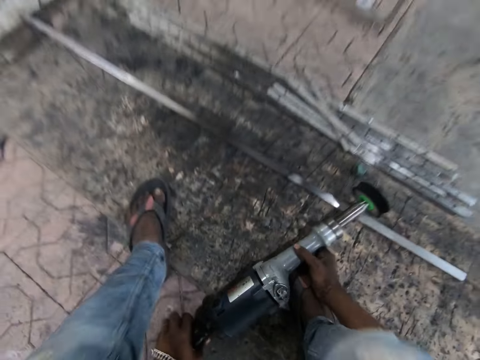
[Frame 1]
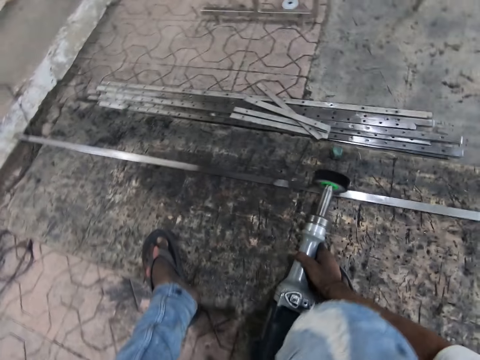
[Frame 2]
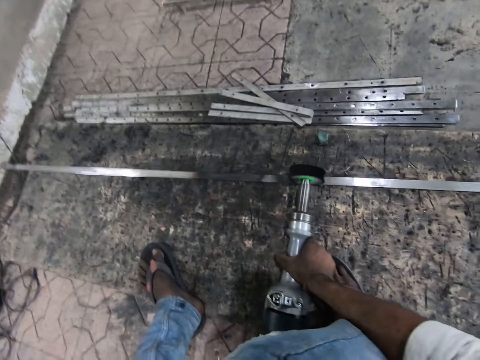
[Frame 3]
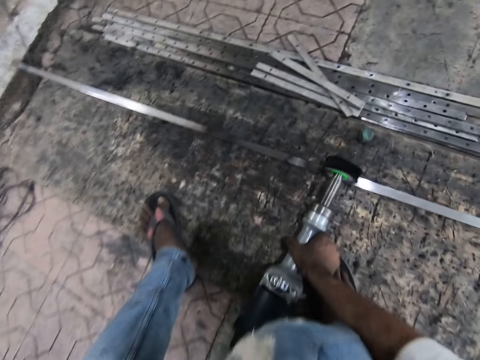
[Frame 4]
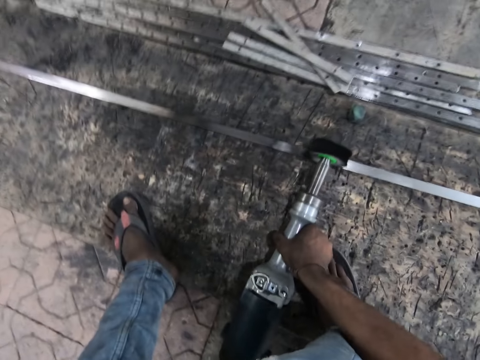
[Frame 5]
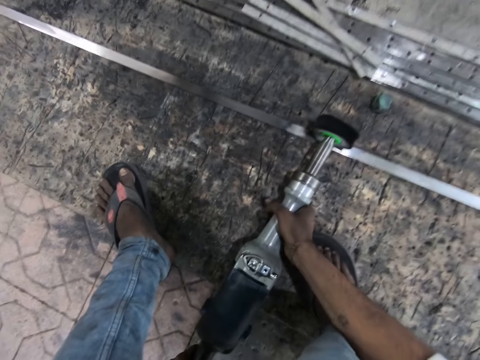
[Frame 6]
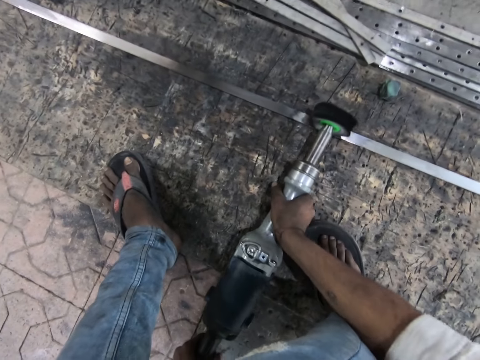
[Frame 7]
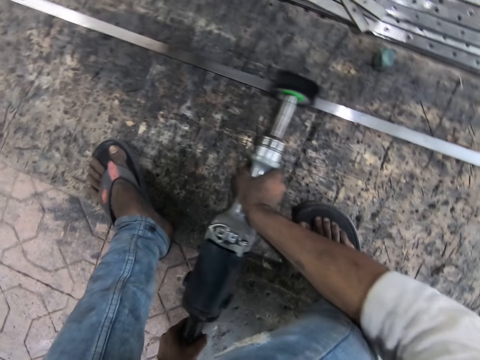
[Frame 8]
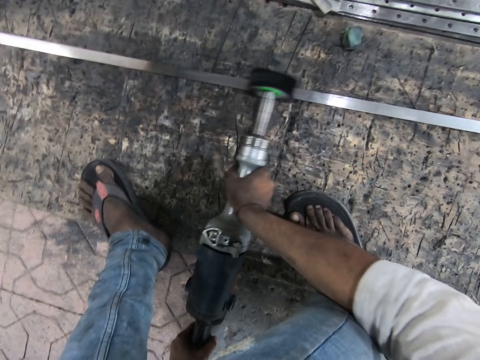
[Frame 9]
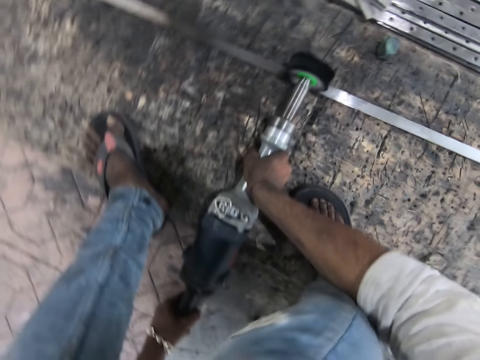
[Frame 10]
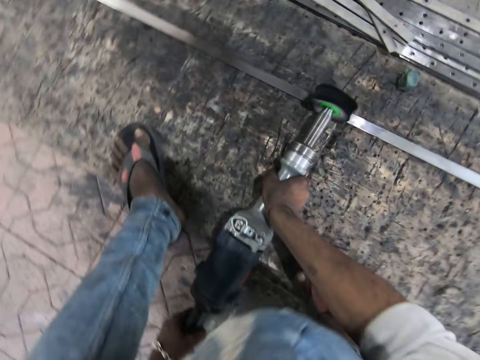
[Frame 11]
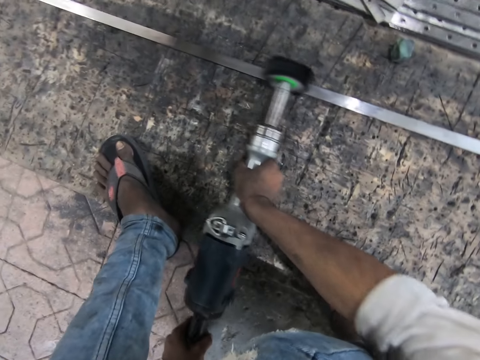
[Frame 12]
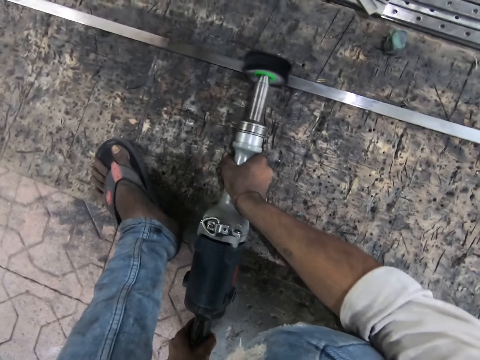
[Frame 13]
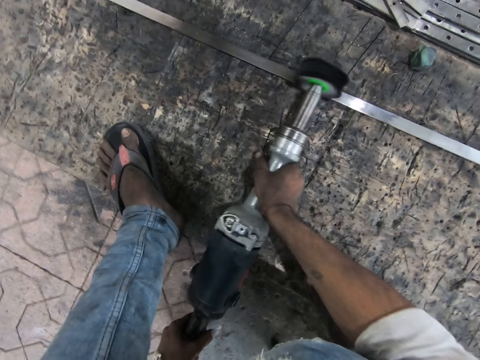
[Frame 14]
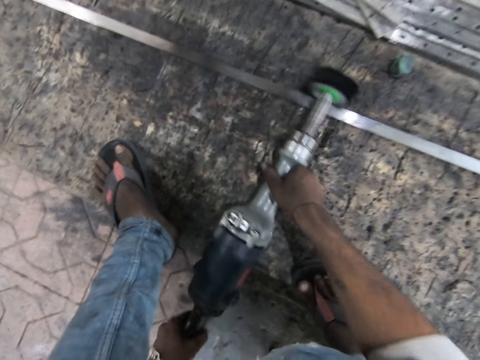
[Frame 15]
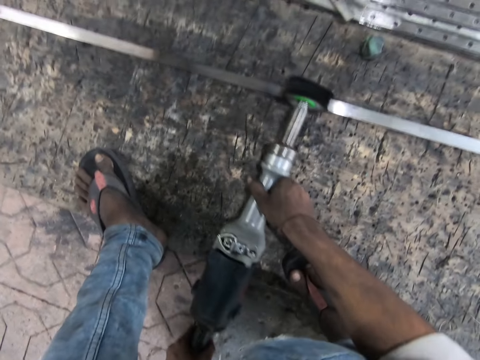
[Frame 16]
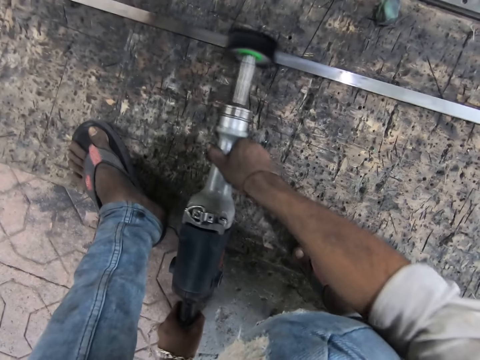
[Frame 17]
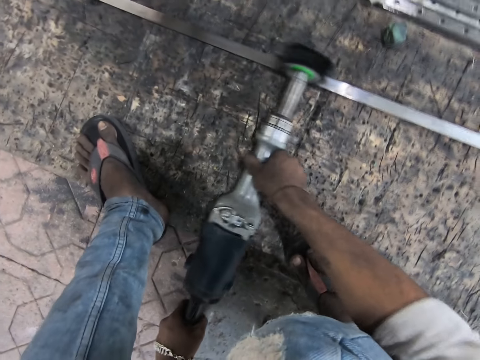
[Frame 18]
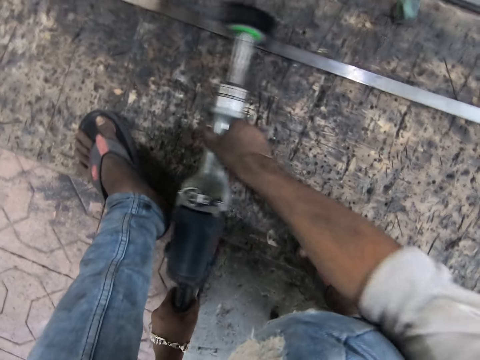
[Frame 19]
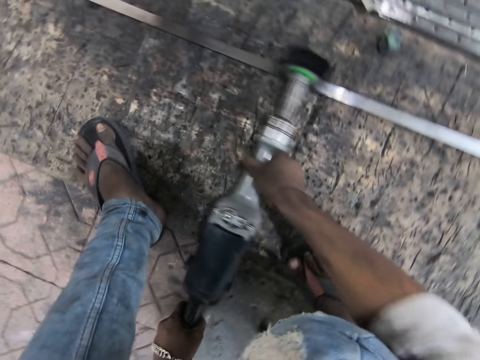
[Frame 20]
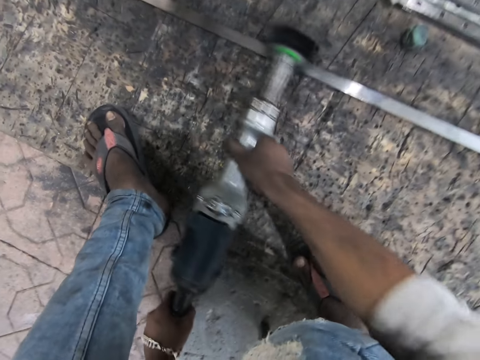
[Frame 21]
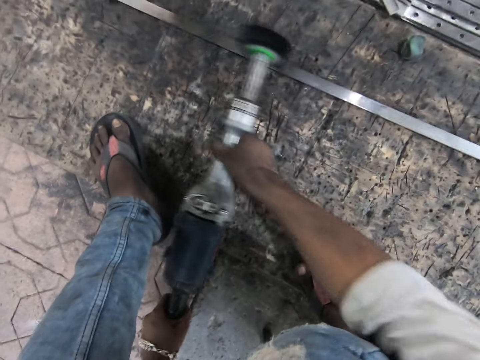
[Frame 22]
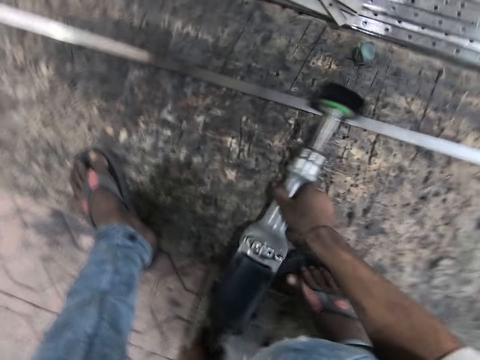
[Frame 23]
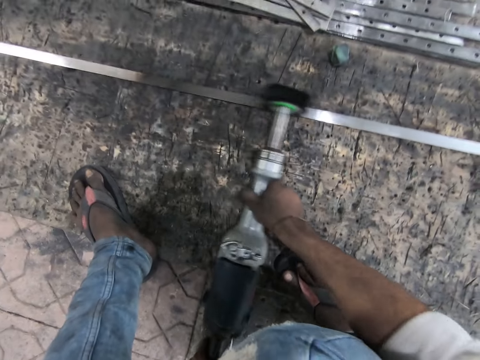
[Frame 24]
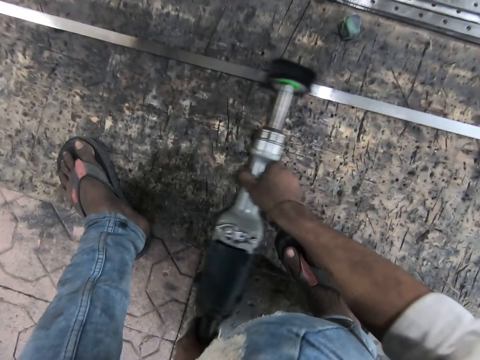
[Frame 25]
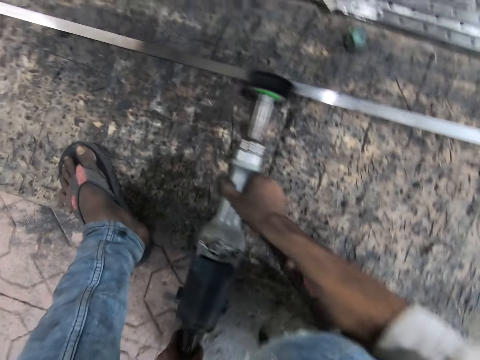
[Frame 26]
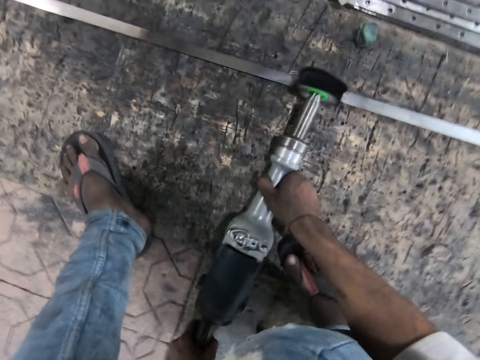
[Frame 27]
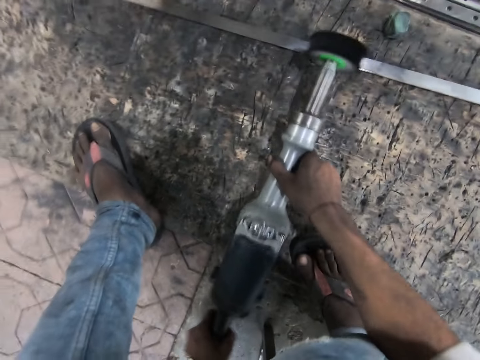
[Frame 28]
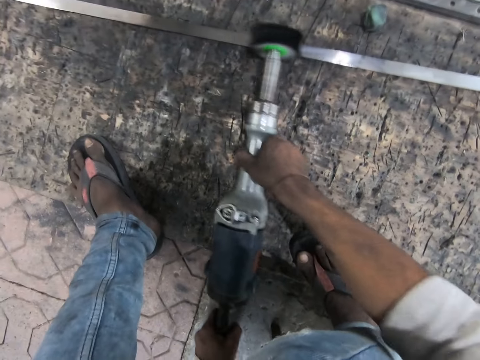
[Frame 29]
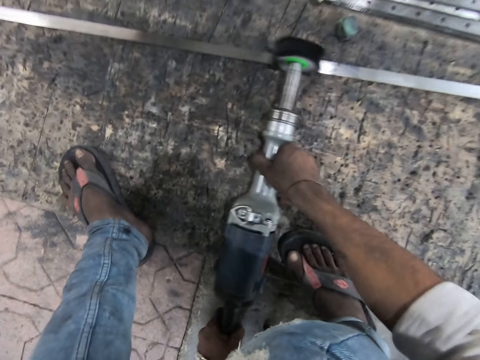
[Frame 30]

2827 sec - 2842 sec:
The camera wearer stands up. They polish the piece of metal.

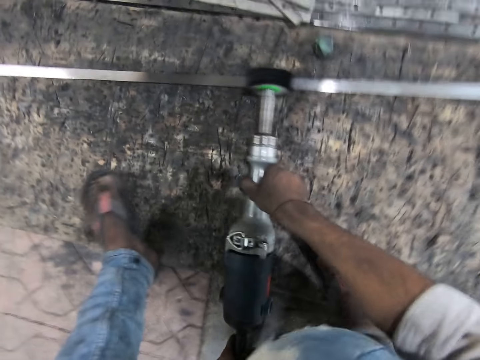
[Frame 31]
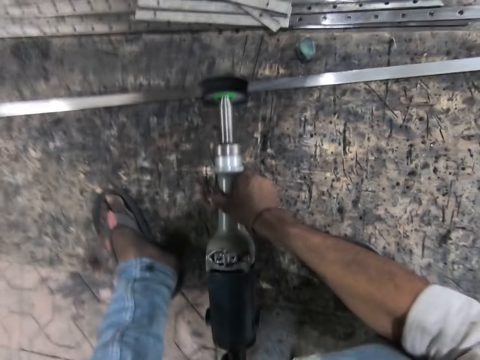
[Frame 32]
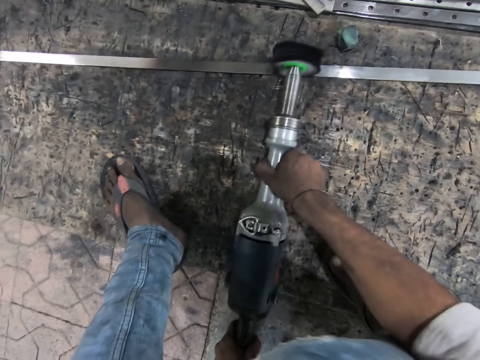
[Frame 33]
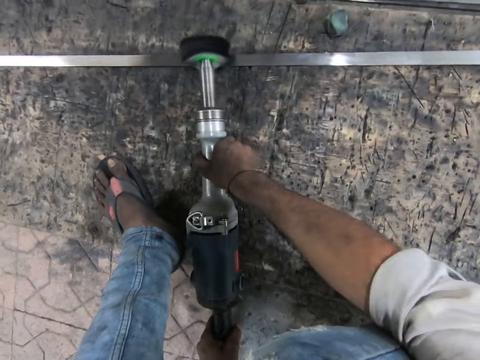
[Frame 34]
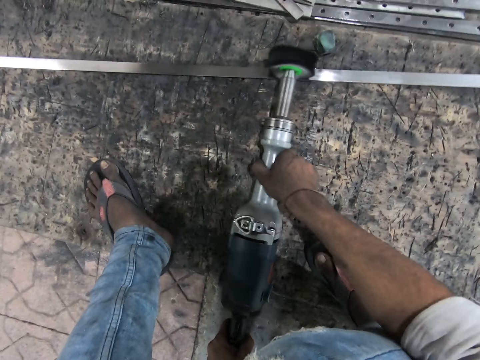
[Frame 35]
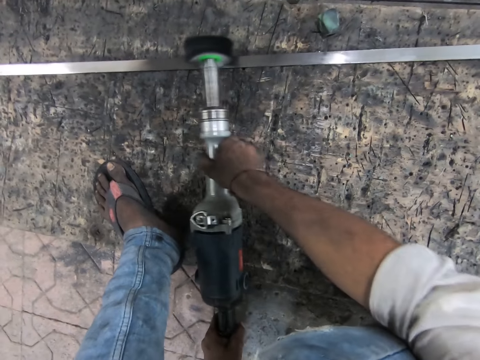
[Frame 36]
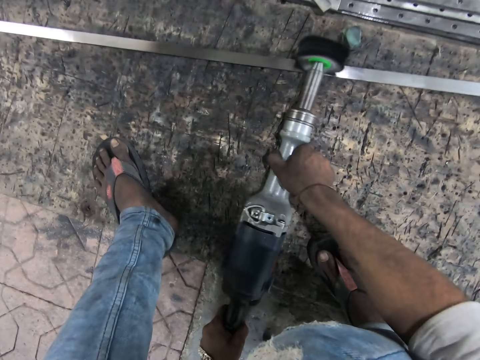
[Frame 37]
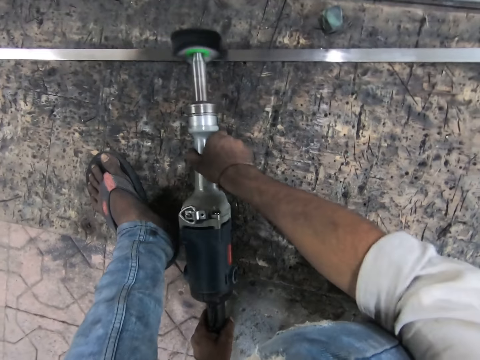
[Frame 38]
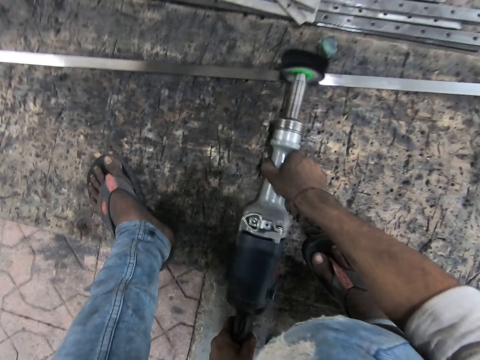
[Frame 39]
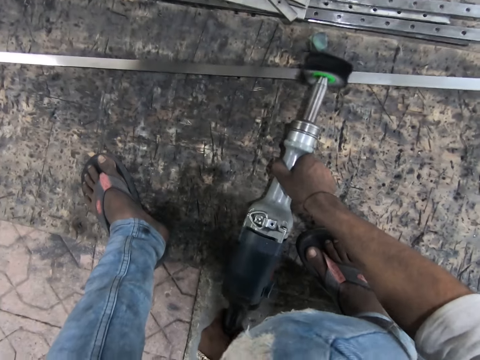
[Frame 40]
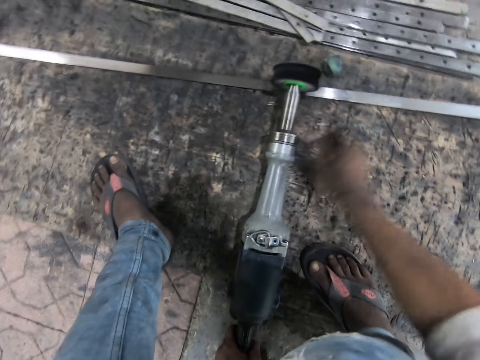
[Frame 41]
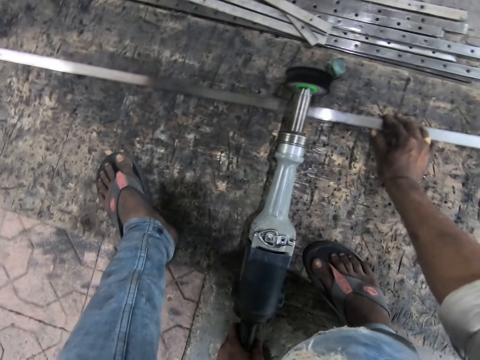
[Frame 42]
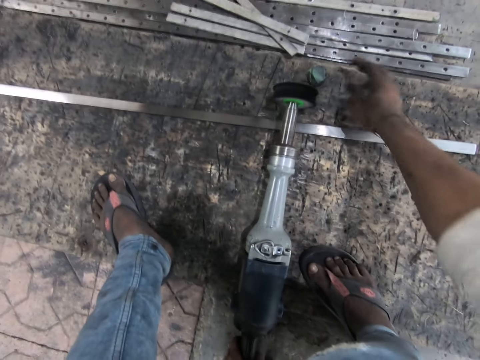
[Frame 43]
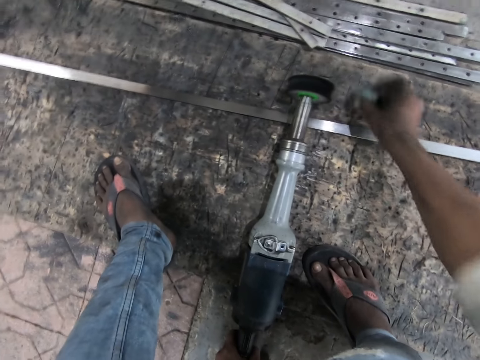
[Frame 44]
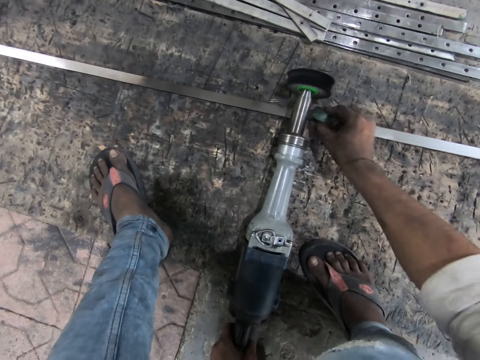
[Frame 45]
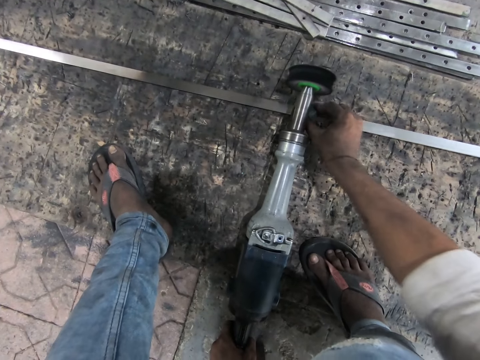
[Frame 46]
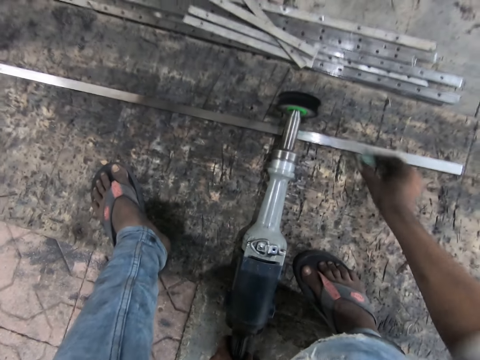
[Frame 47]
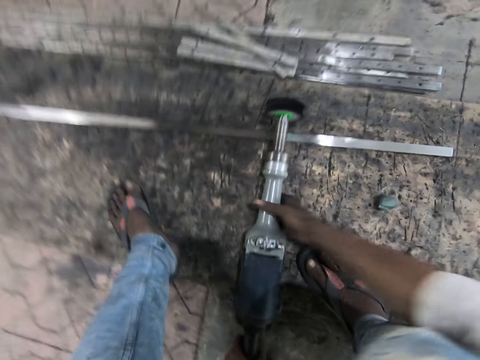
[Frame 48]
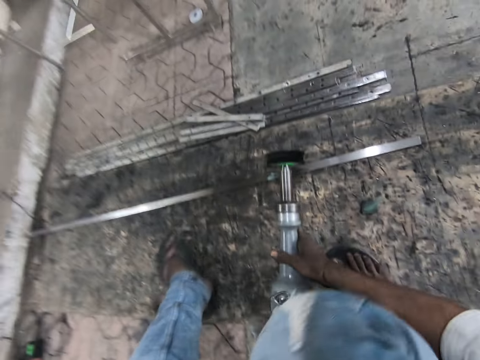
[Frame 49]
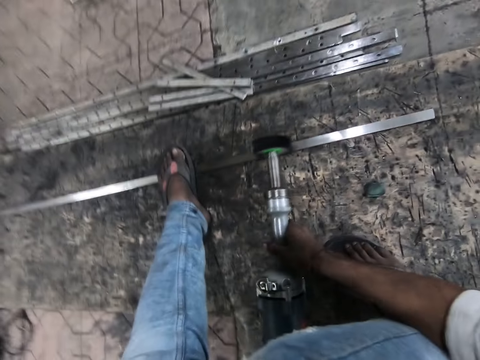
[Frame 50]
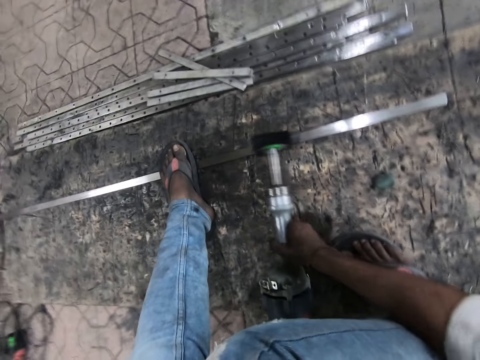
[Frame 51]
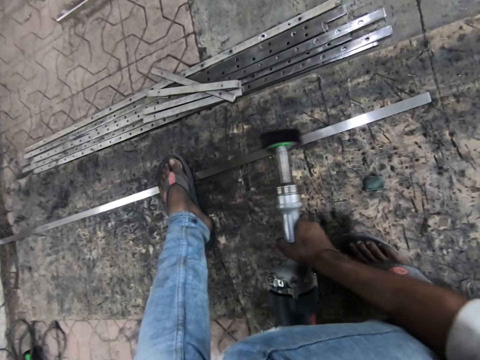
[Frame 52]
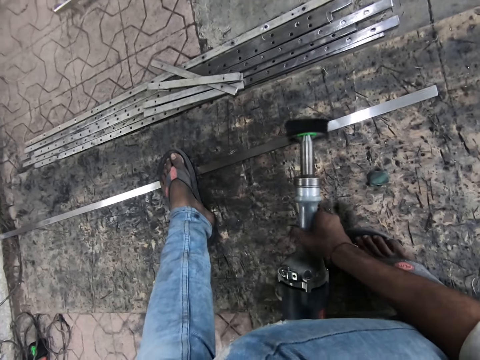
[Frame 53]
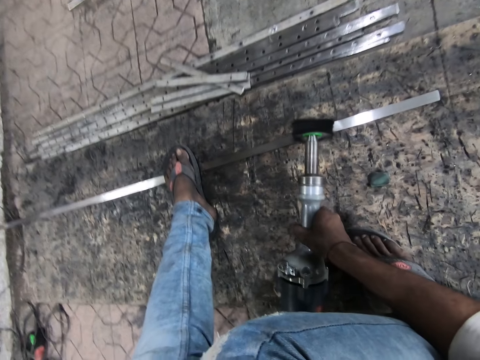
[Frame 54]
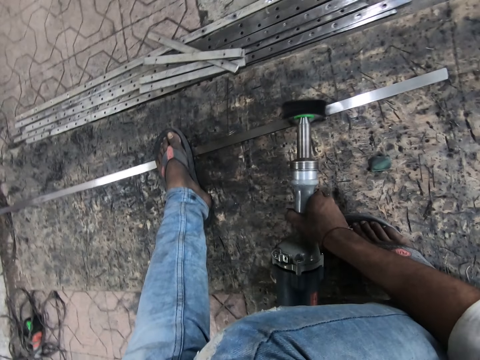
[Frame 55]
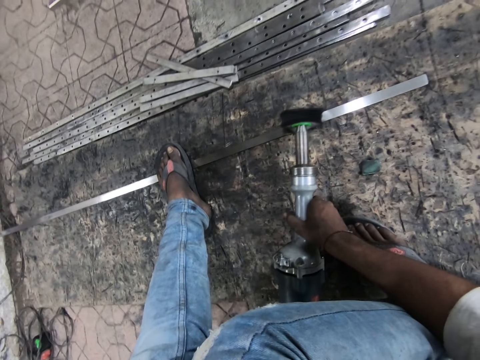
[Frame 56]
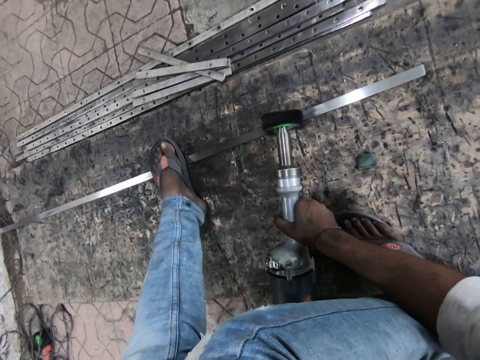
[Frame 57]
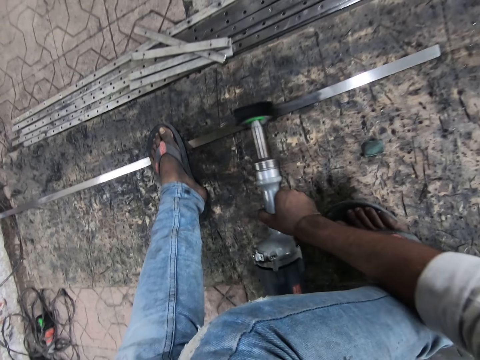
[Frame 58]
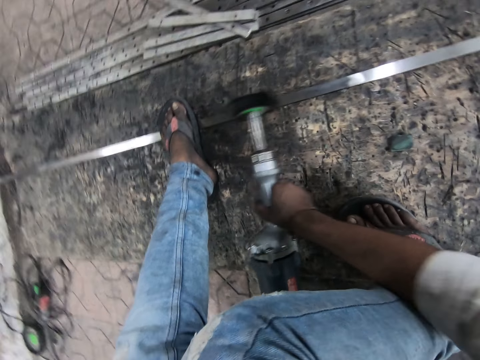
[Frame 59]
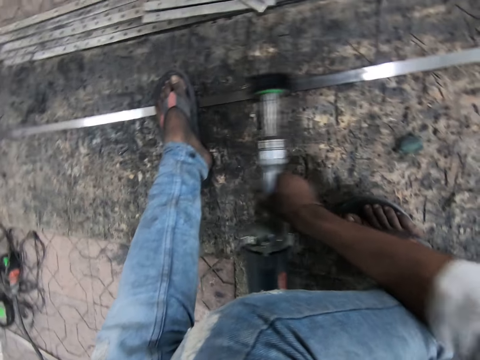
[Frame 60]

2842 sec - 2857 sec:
The camera wearer adjusts the metal strip with his right hand. He takes the rock with his right hand. He rubs the rock on the metal strip. He drops the rock. He polishes the metal strip with the straight grinder.
